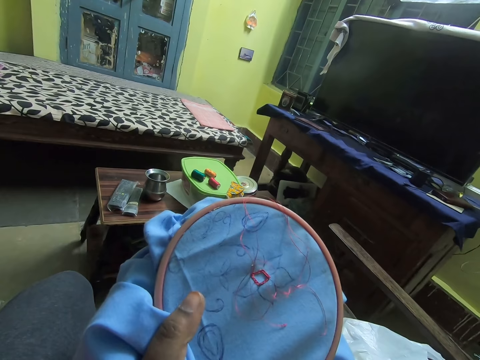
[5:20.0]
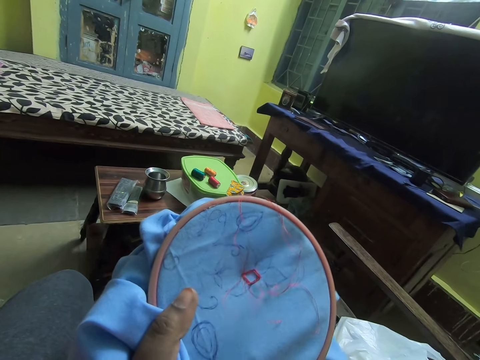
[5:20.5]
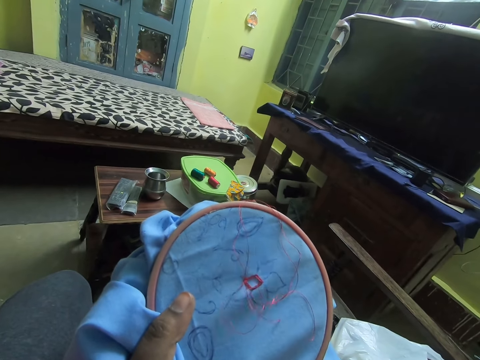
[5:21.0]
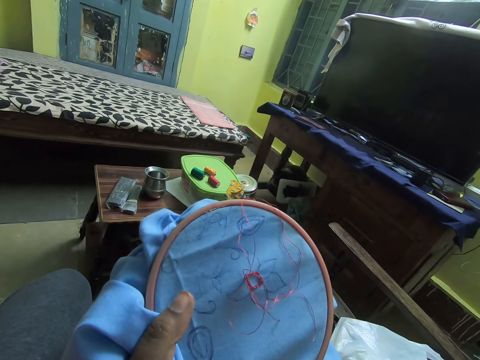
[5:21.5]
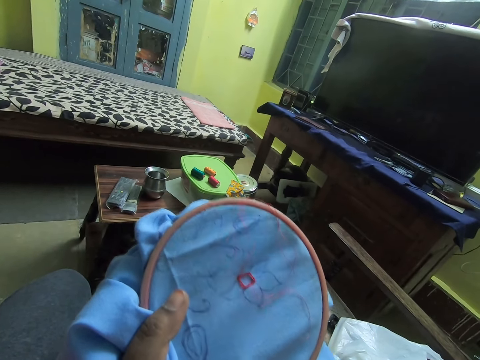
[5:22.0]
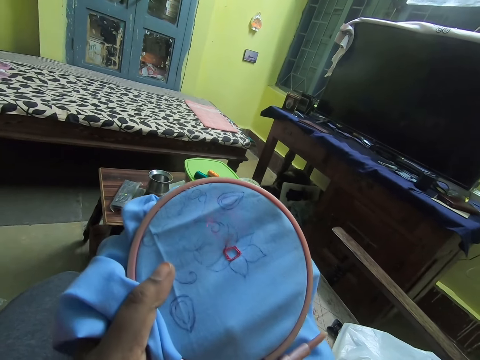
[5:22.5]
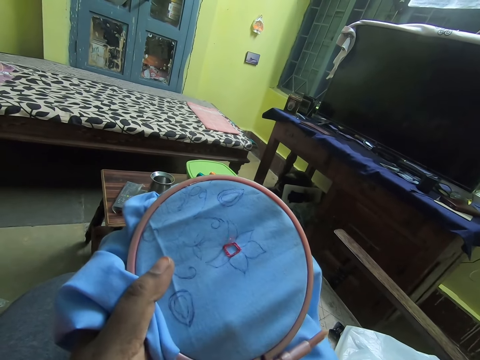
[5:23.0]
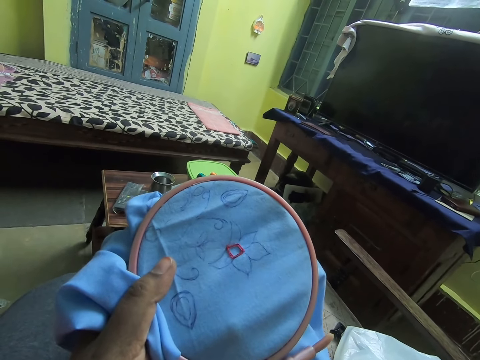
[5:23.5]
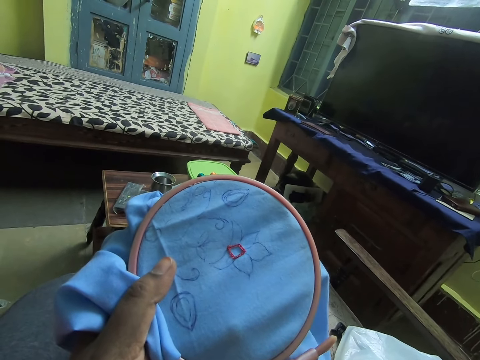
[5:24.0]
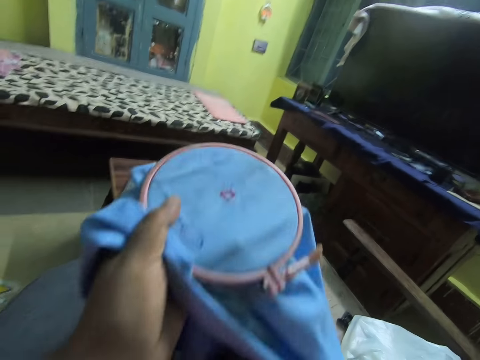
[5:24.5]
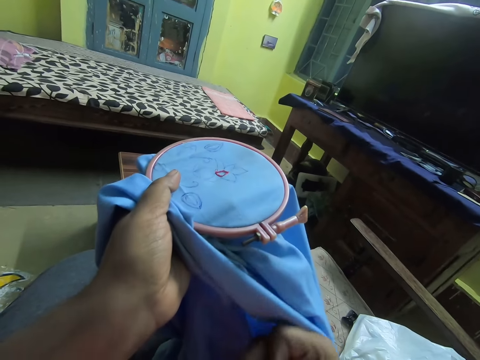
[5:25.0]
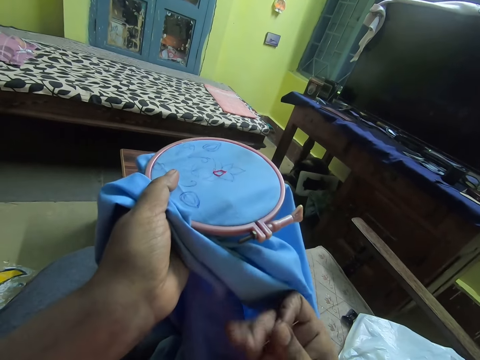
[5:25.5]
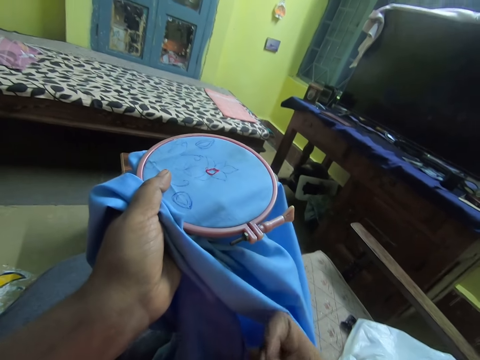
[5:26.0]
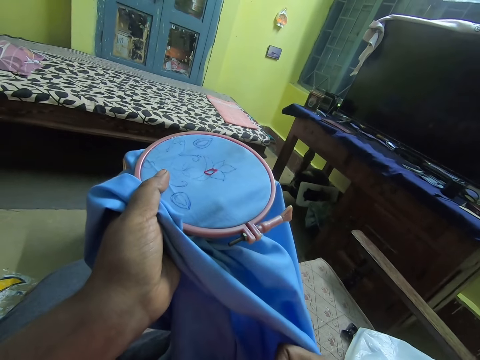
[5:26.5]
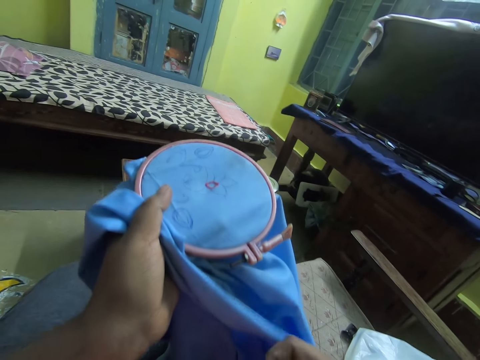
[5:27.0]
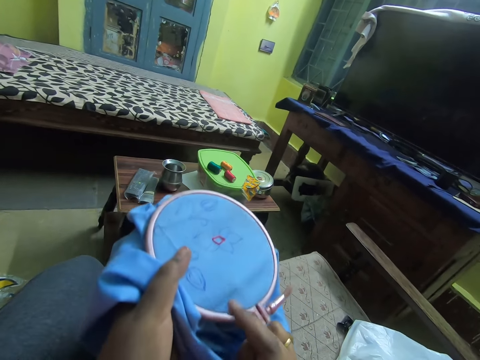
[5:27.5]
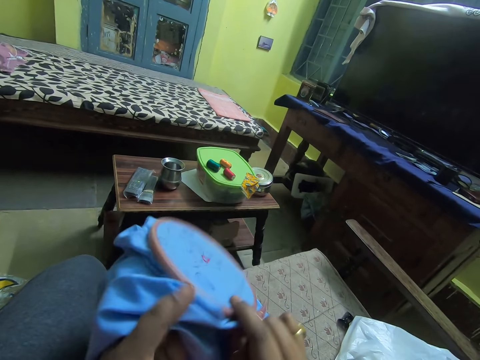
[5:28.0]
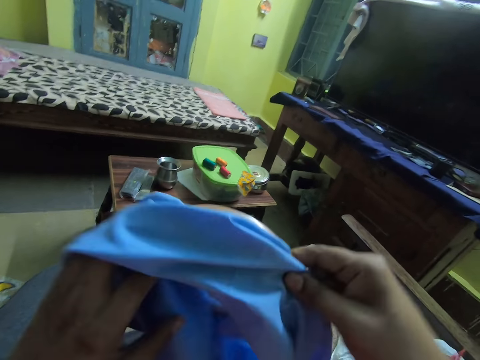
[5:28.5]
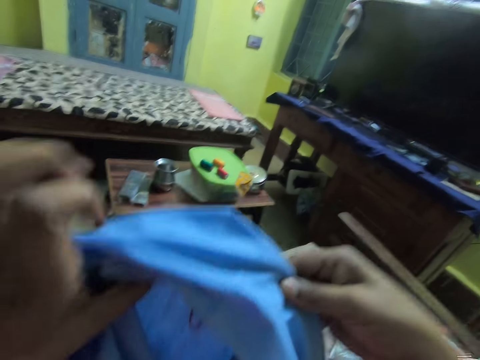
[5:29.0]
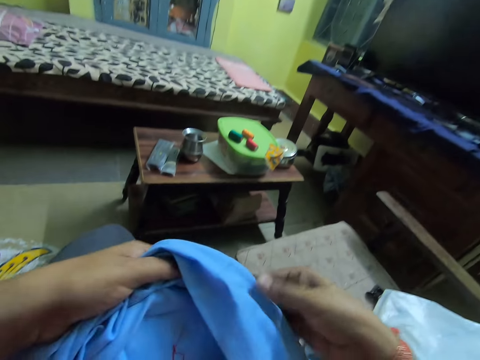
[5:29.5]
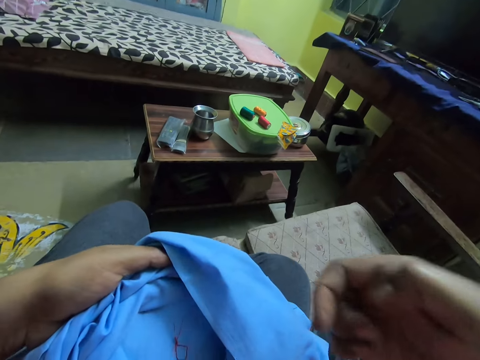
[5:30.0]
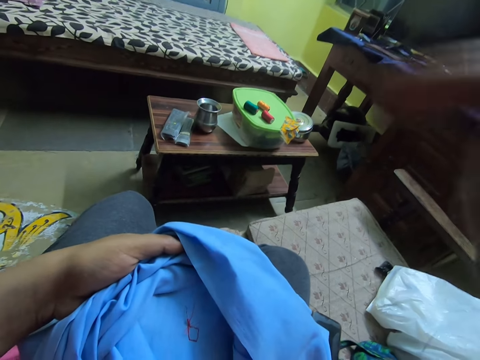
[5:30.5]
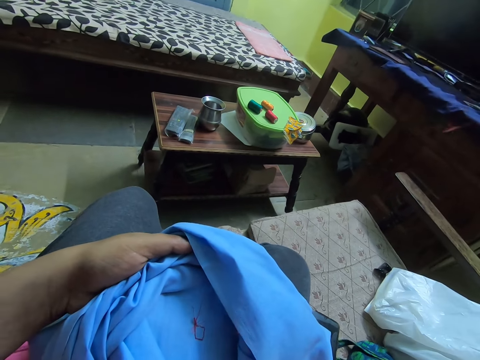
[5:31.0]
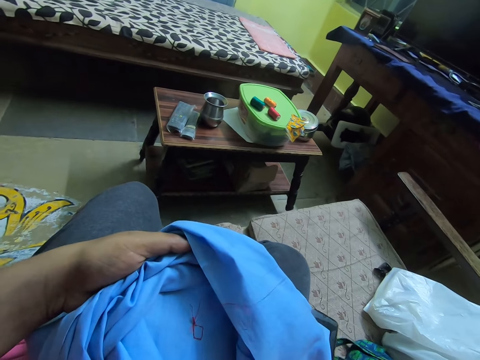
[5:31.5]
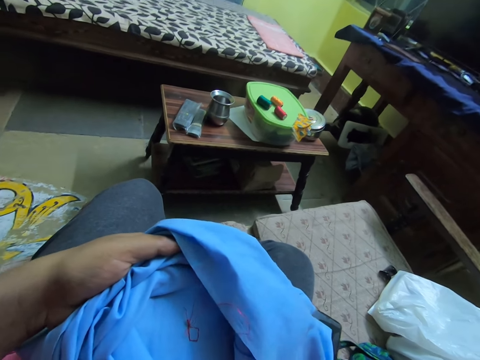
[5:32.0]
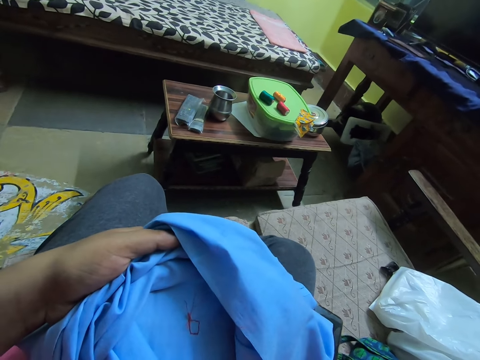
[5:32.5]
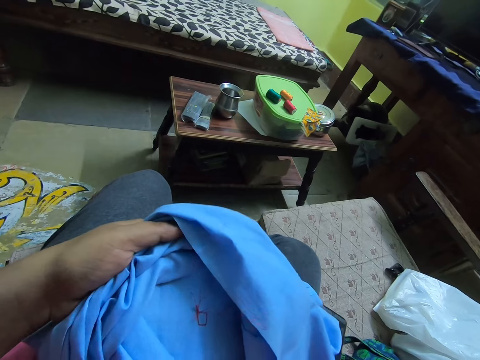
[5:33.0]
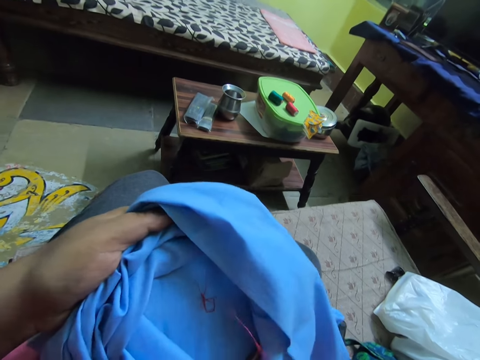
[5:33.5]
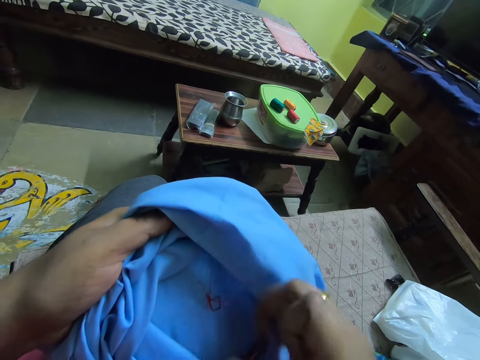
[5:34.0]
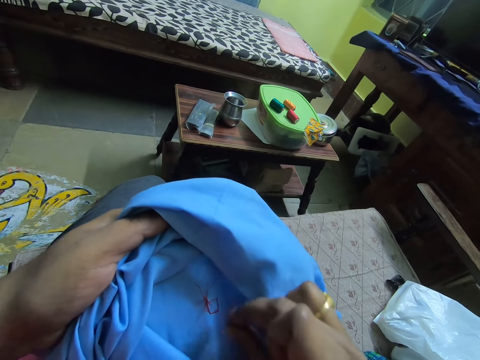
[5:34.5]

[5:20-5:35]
The camera wearer weaves a garment. They overturn the garment.

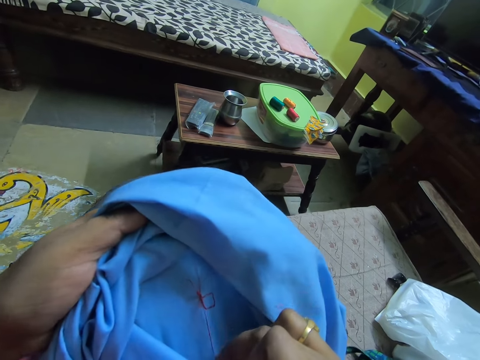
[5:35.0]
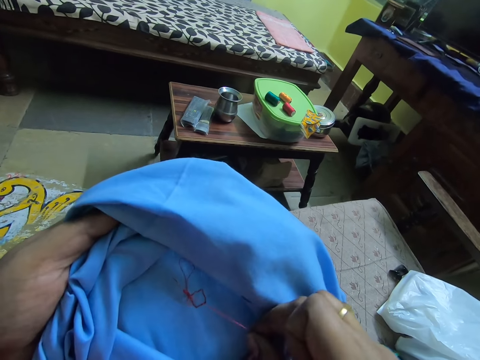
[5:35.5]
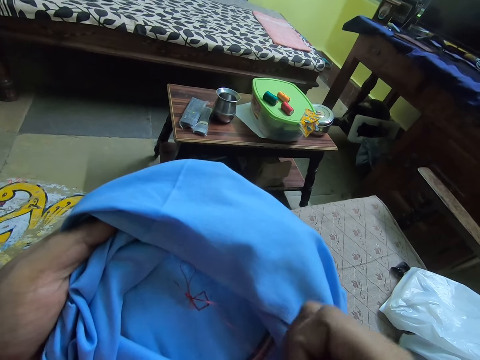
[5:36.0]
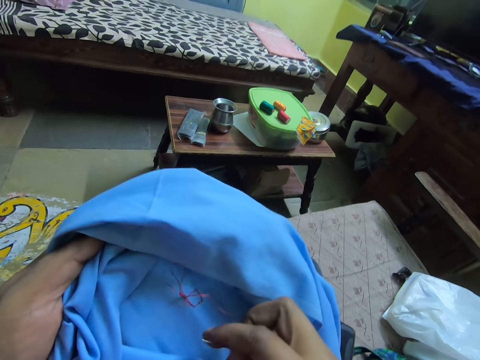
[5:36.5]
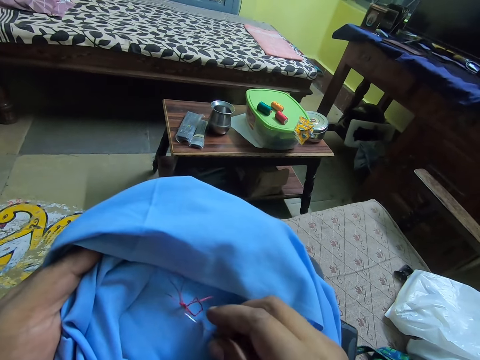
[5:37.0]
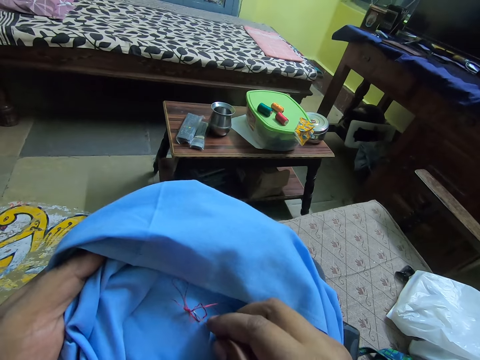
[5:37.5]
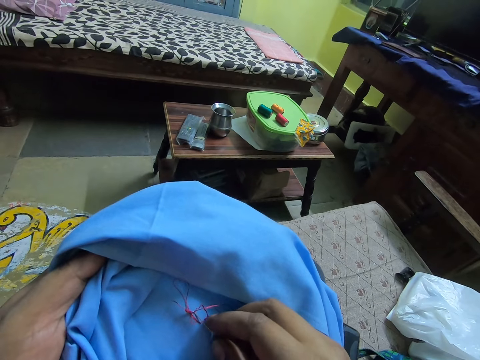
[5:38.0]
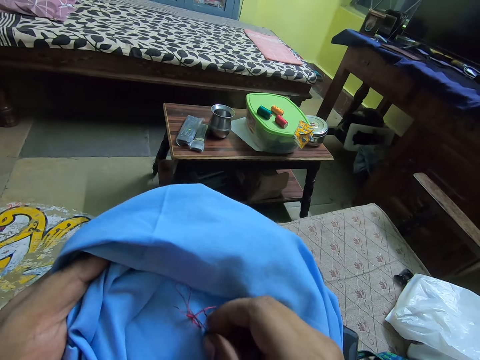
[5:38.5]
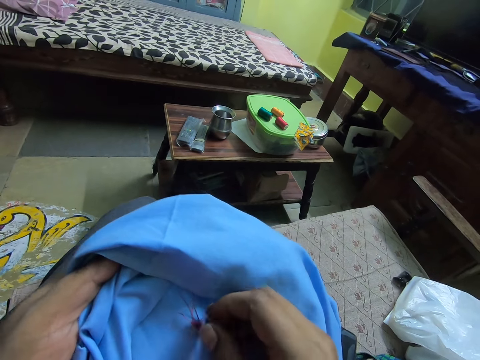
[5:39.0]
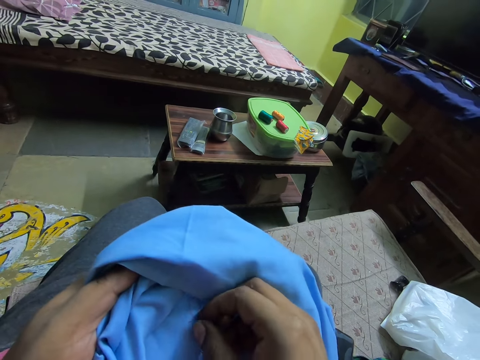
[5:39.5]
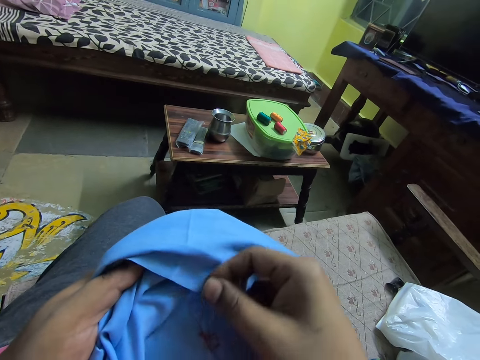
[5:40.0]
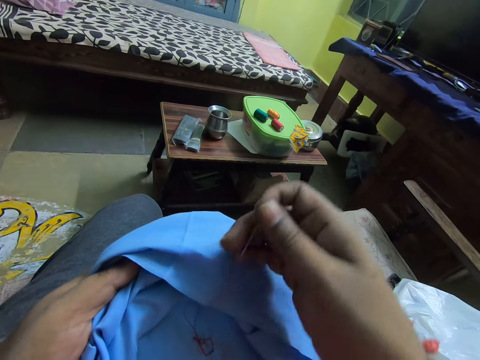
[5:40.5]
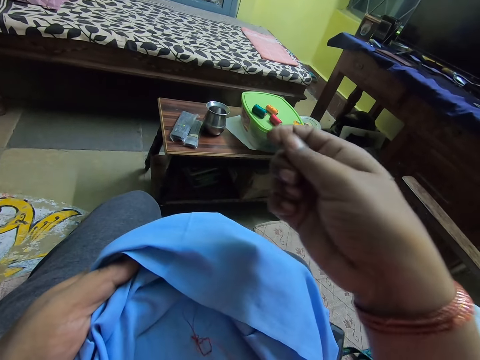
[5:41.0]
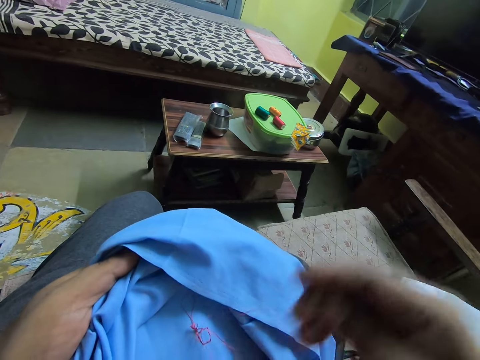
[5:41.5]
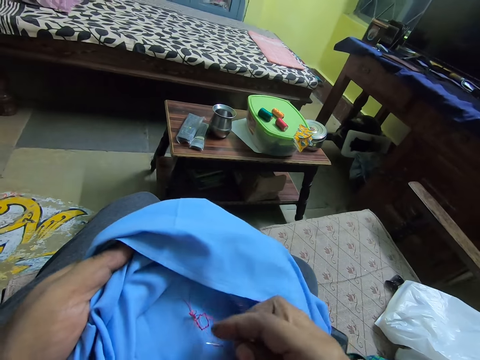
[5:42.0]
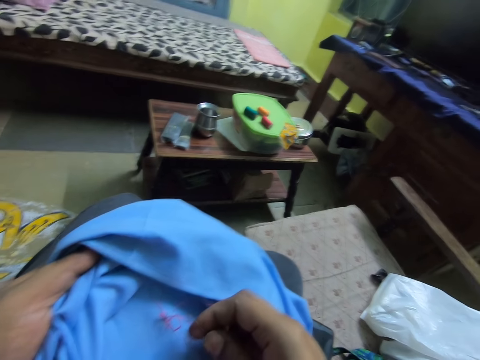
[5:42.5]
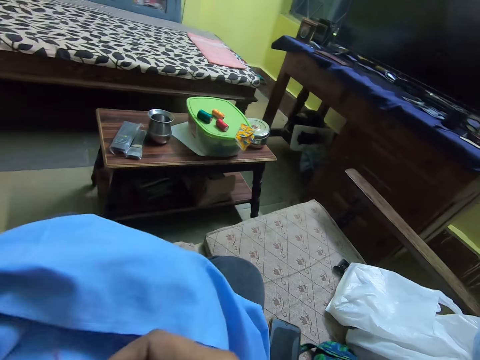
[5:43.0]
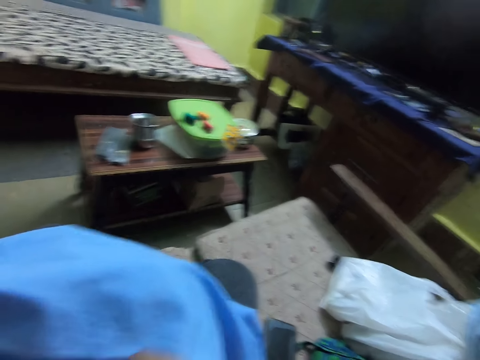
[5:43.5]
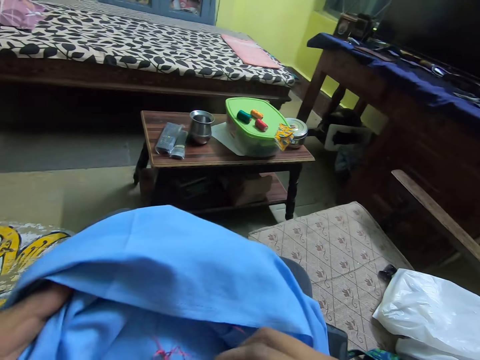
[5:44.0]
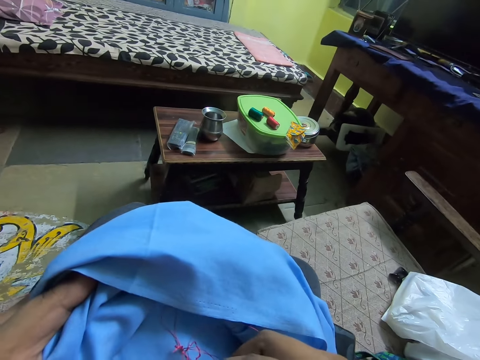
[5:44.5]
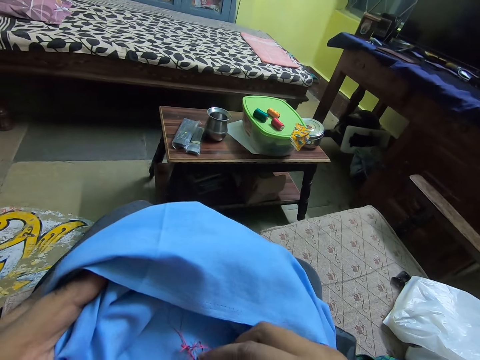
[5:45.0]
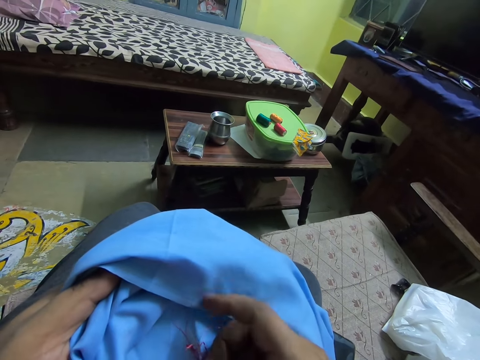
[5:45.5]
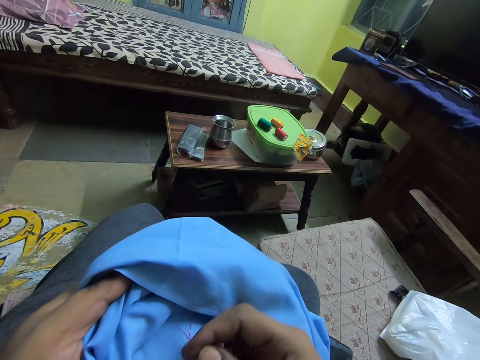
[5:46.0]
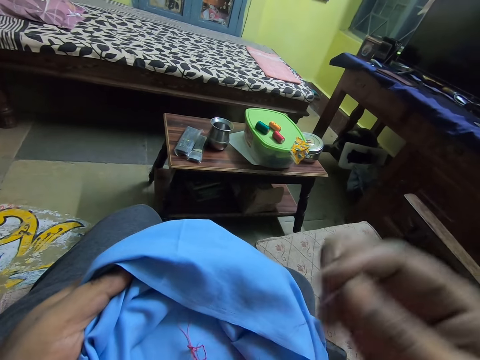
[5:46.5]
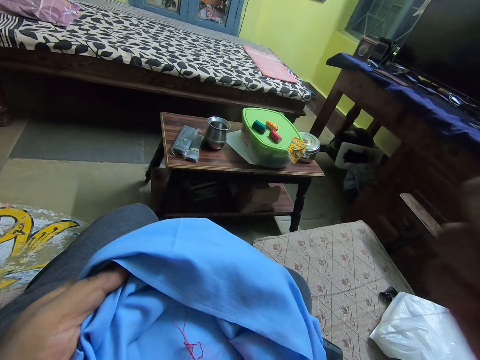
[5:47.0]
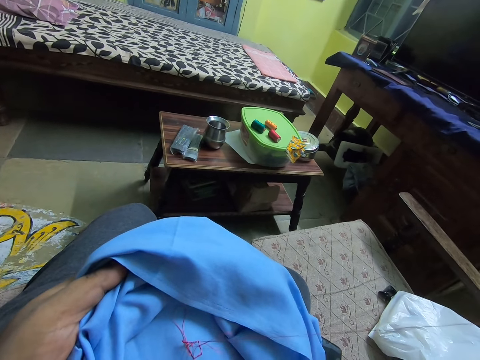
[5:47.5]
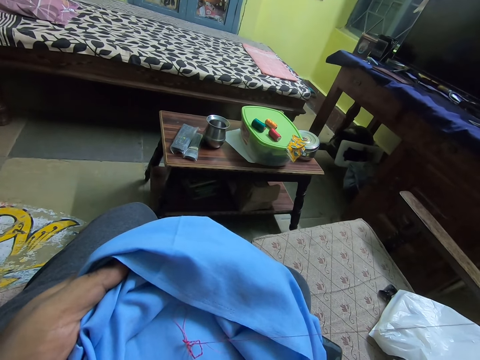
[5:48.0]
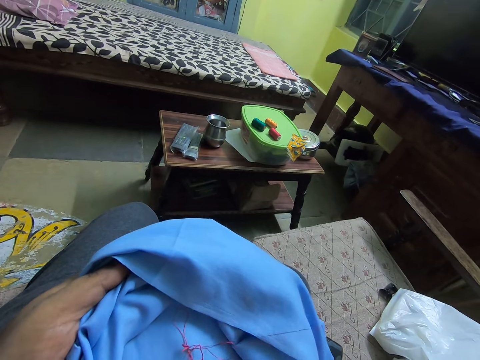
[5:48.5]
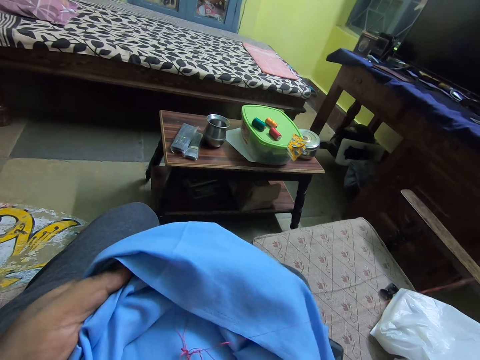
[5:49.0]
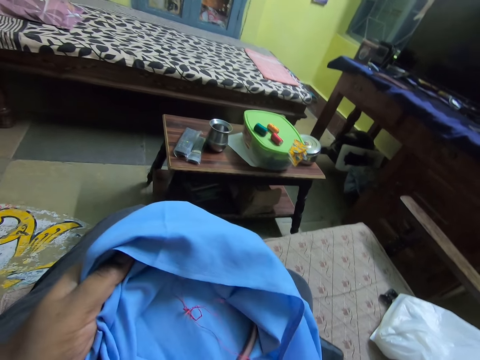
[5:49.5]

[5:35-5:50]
The camera wearer weaves a garment. They insert a yarn in a fabric and pull the yarn.
